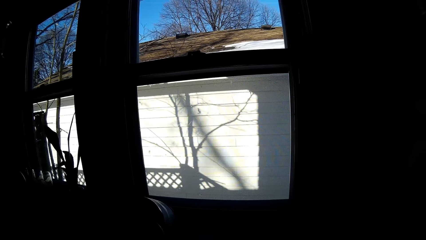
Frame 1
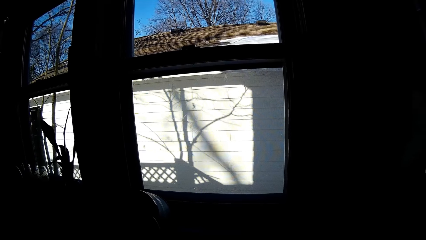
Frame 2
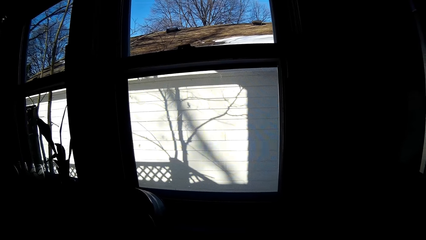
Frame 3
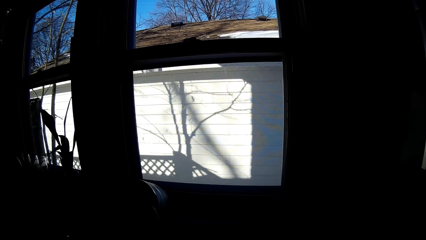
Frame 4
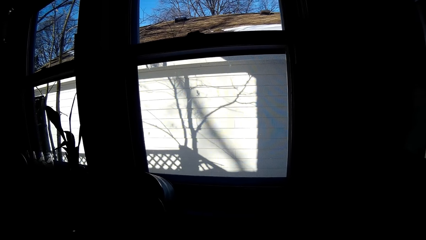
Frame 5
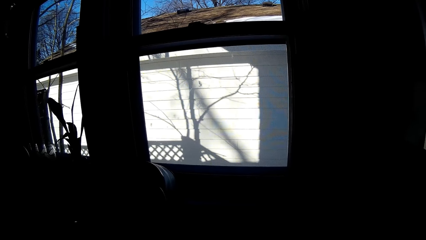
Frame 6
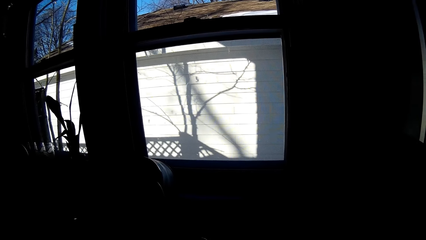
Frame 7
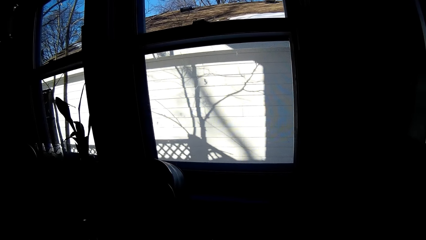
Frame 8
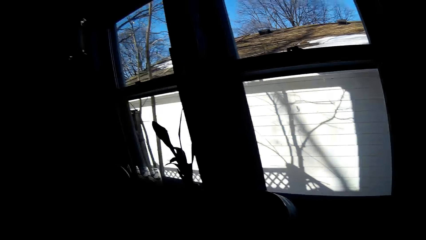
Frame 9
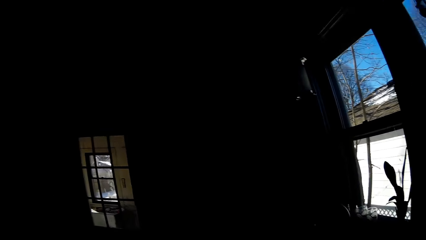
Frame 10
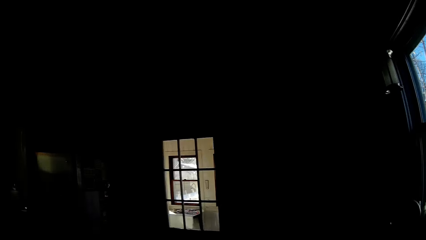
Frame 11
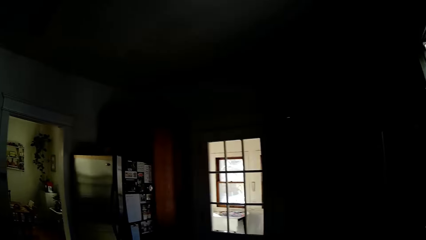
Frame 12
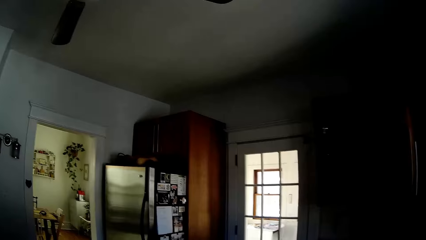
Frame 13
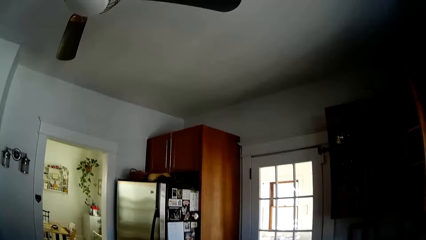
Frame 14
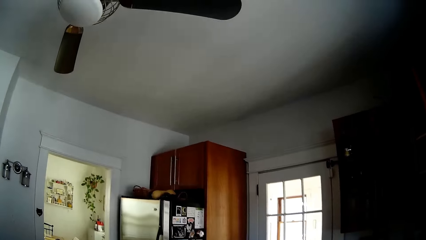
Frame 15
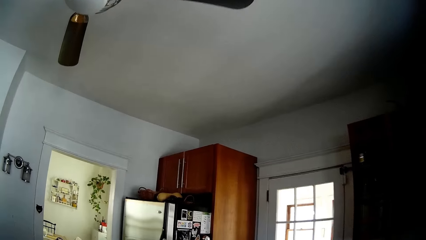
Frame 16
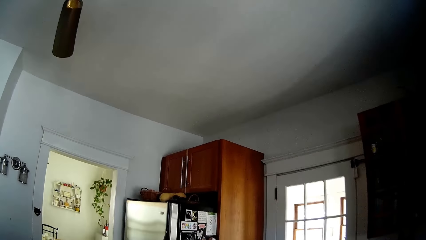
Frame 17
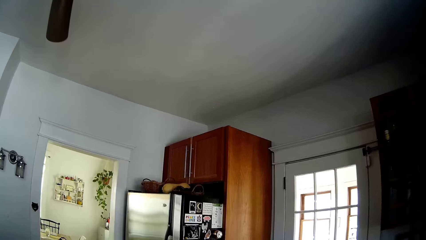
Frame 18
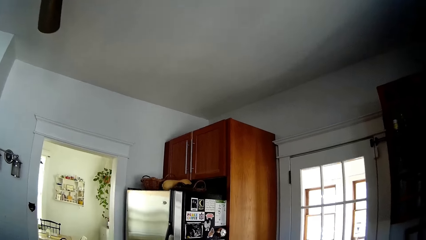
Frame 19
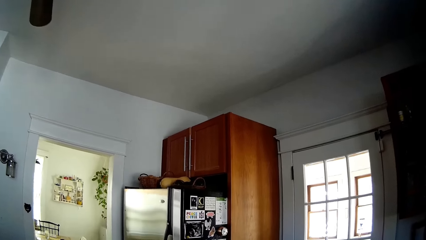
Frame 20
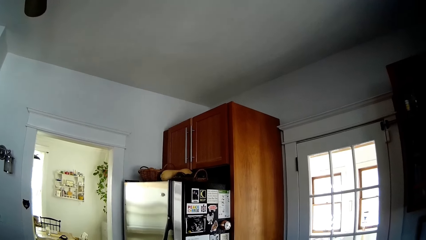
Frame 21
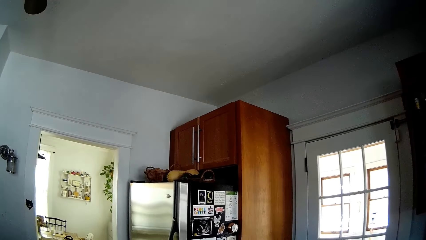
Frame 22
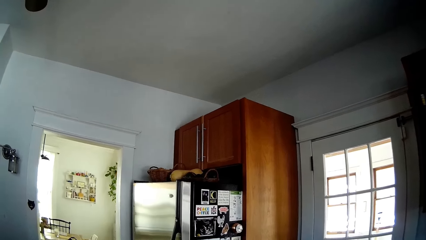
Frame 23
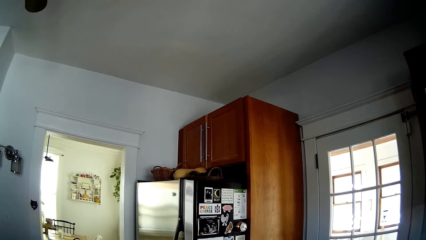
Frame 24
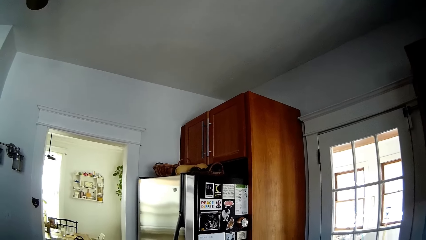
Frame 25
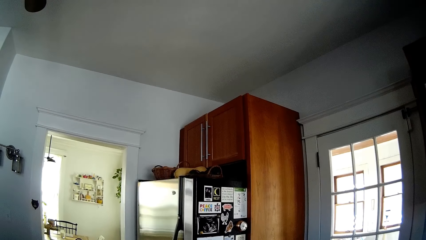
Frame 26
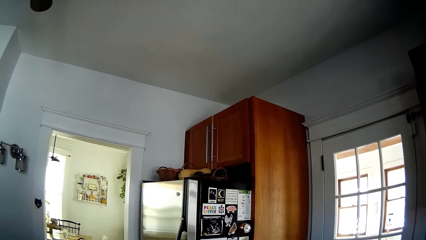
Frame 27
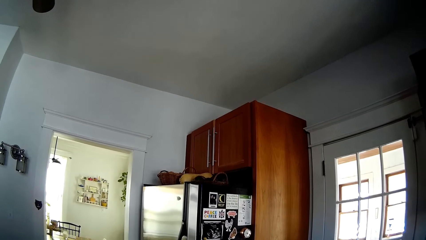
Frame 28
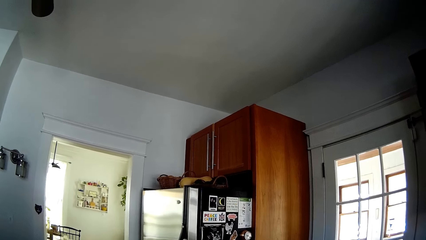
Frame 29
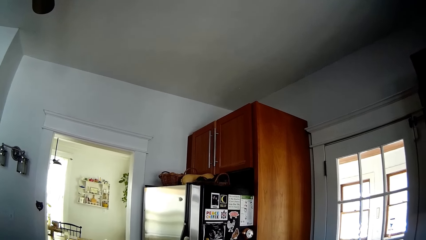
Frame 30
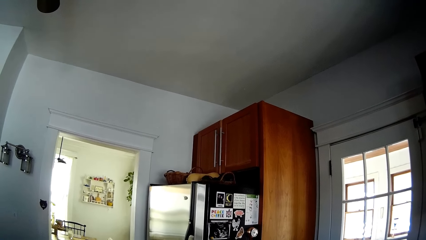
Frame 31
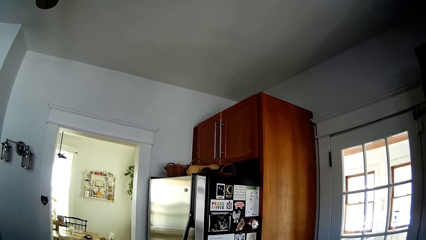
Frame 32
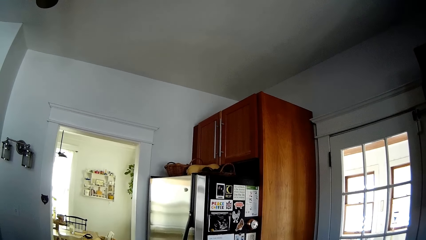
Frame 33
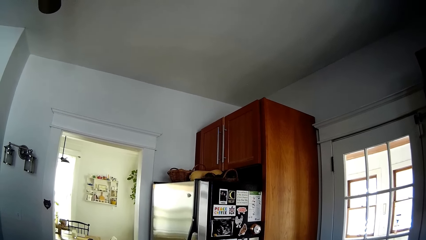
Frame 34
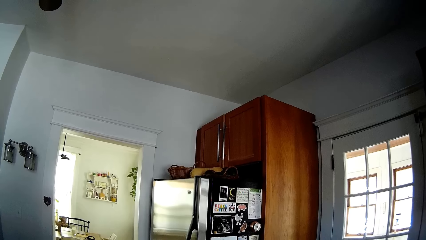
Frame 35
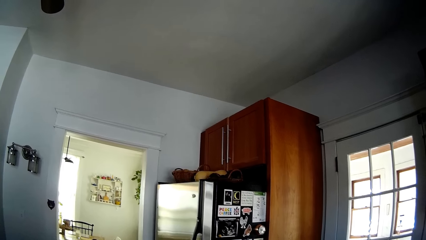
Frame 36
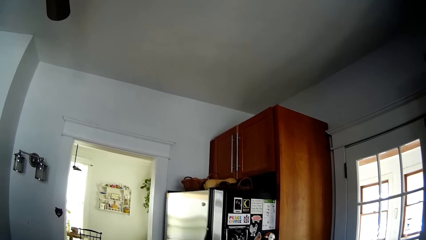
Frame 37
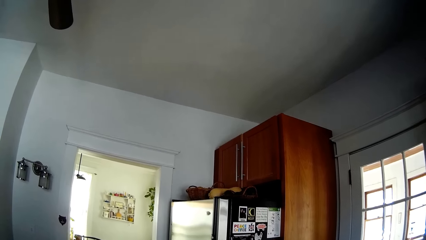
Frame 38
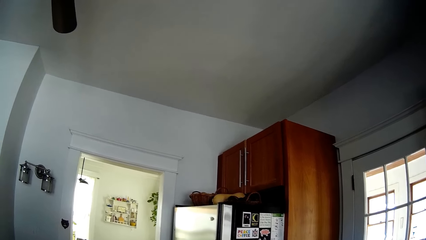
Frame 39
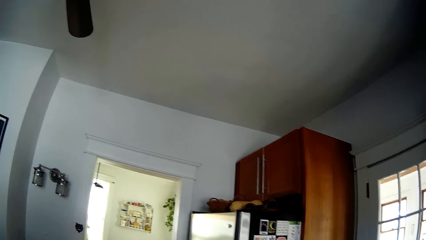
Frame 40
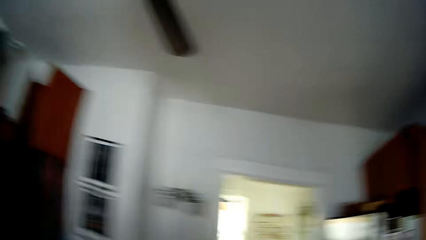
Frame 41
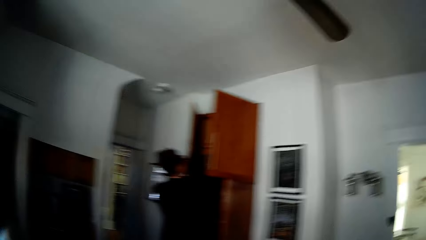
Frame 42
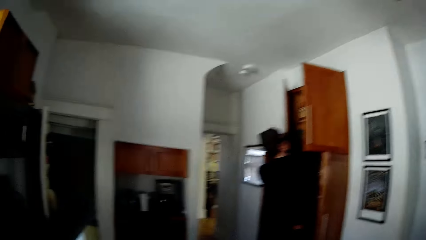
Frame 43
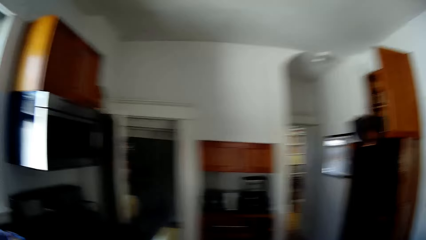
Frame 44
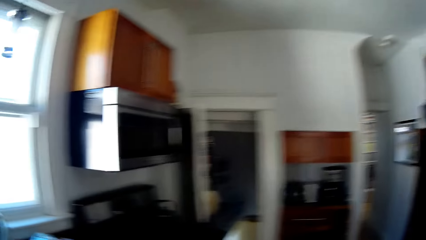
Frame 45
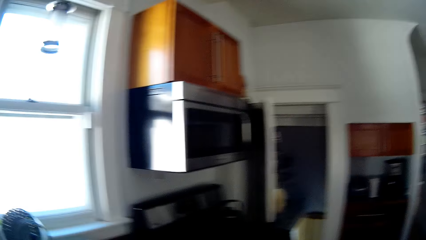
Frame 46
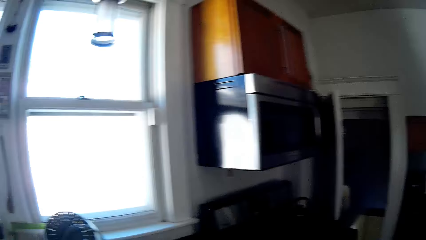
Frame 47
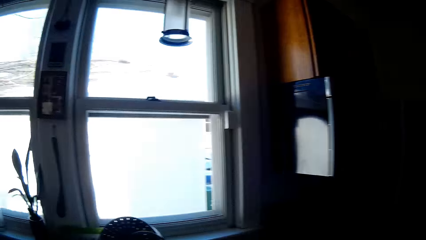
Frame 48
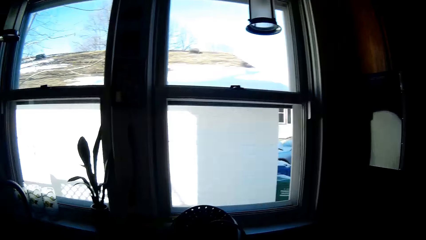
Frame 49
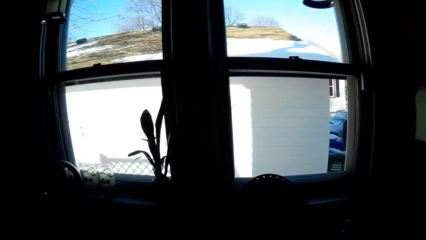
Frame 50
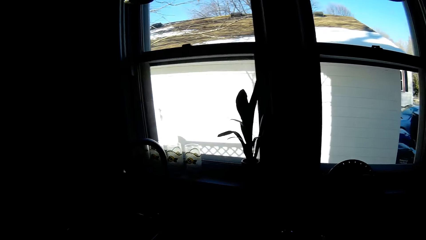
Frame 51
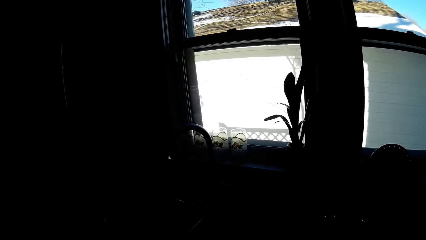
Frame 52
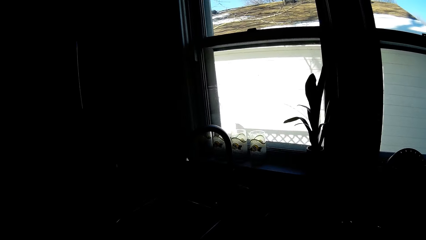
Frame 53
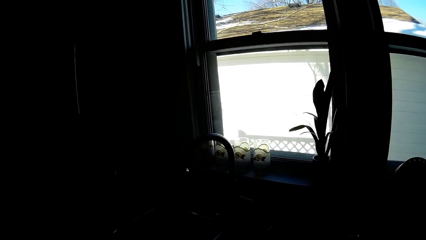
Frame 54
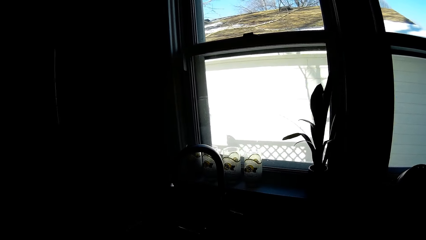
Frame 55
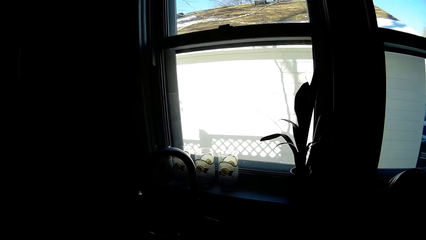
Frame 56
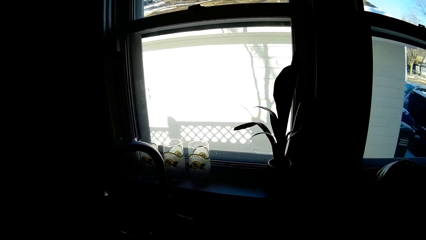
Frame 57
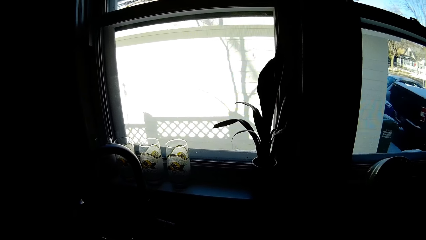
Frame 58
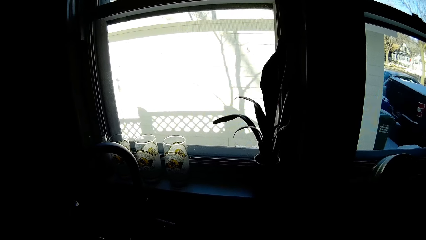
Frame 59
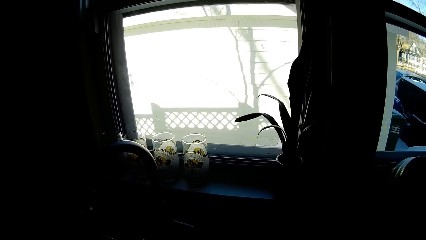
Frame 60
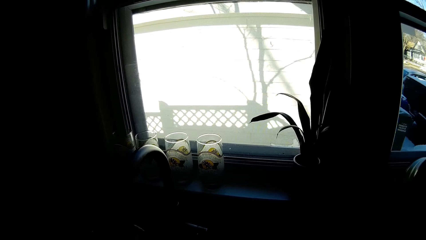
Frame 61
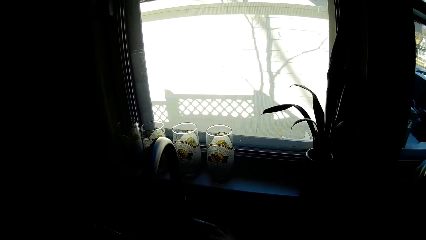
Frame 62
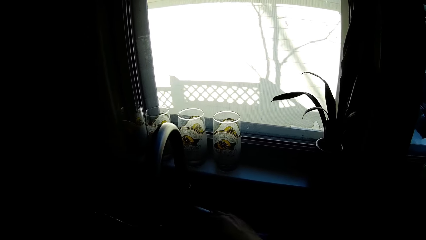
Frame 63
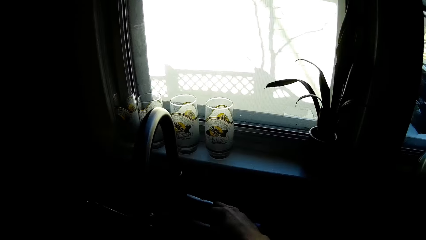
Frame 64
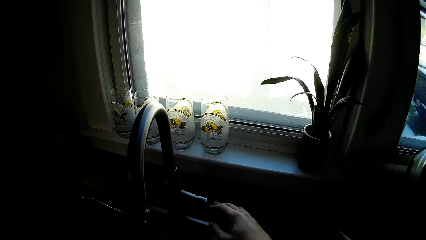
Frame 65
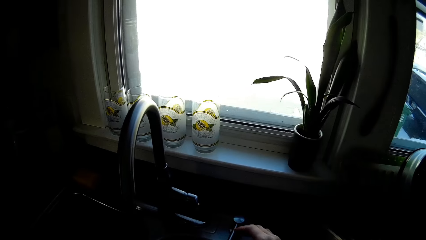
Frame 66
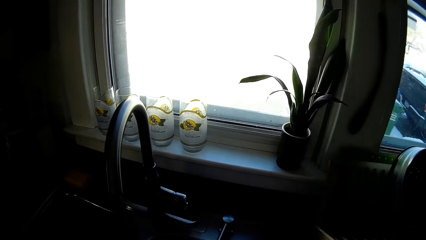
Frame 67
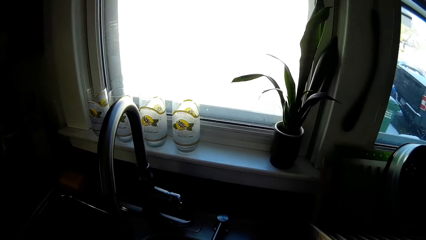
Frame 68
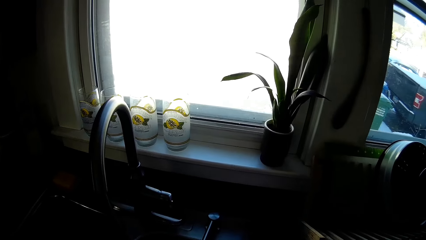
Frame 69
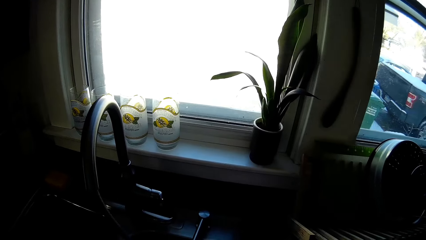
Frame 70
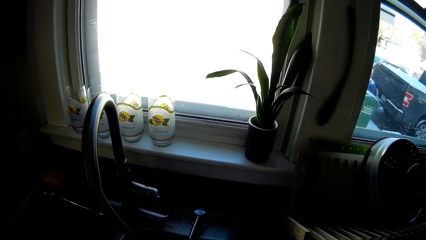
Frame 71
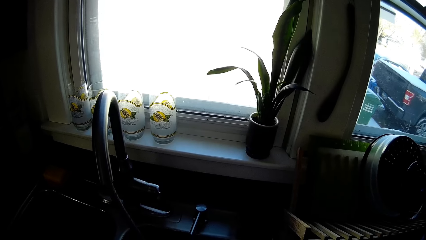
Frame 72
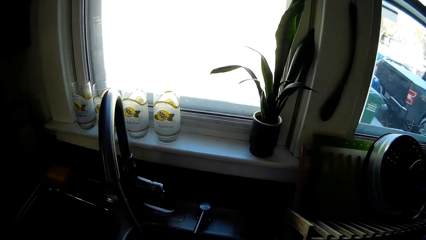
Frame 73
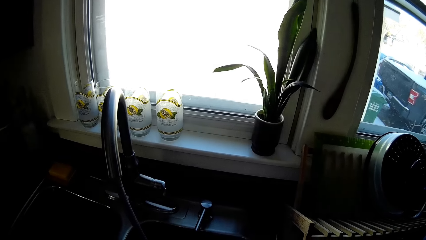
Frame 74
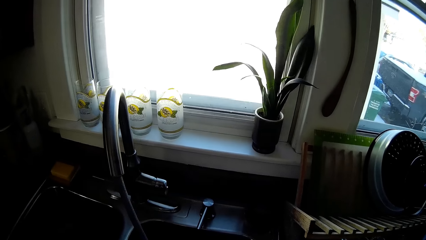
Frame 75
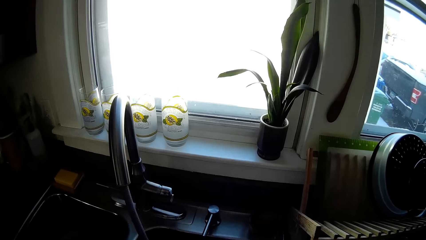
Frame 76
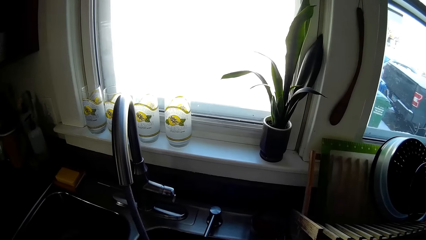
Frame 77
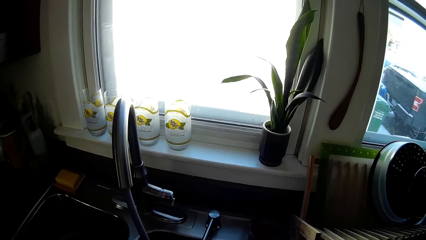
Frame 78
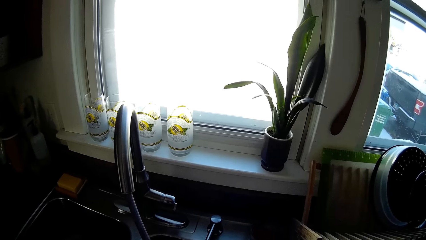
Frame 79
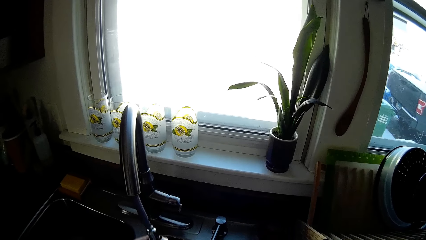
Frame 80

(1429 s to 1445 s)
The camera wearer adjusts a tap with her left hand. She opens the water tap knob with her right hand.
